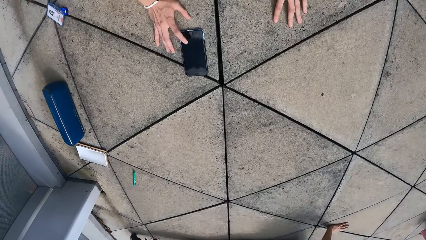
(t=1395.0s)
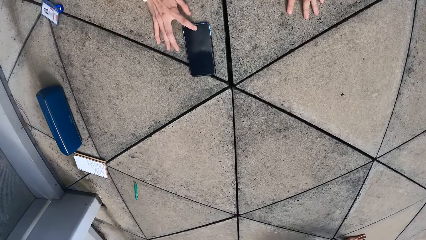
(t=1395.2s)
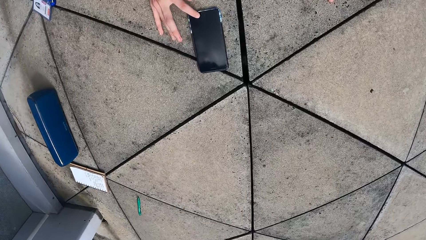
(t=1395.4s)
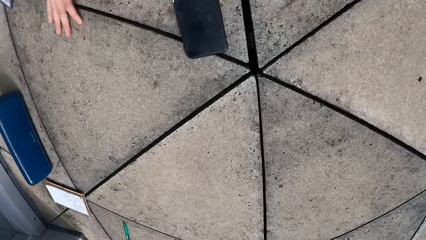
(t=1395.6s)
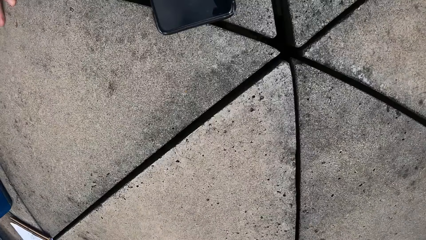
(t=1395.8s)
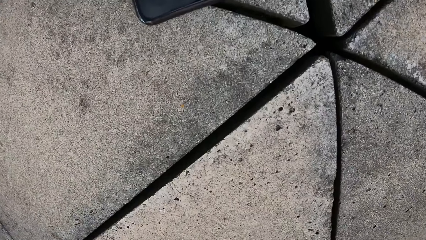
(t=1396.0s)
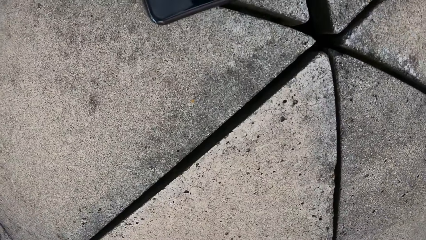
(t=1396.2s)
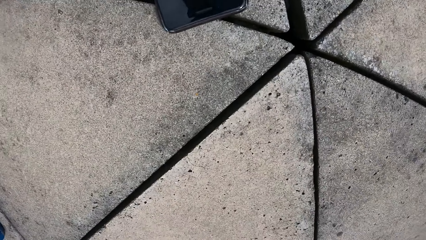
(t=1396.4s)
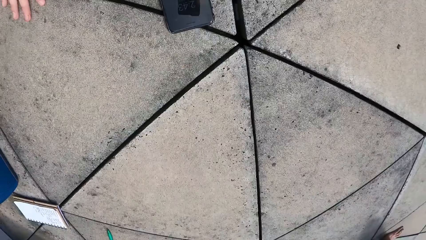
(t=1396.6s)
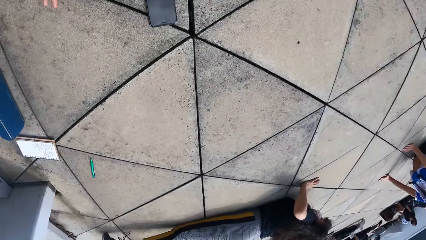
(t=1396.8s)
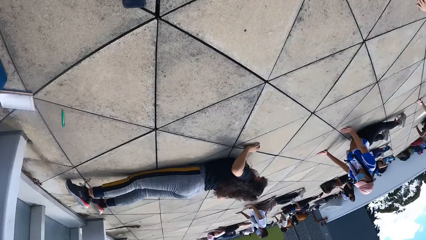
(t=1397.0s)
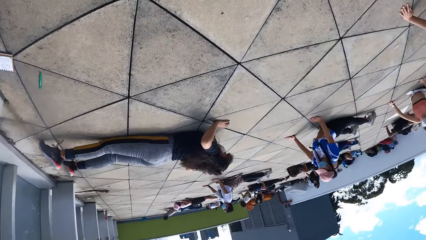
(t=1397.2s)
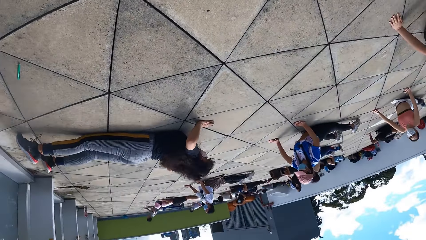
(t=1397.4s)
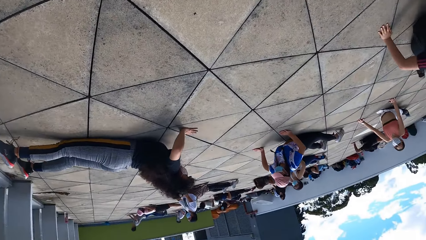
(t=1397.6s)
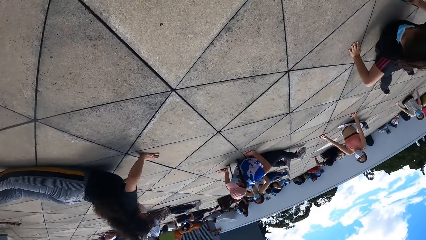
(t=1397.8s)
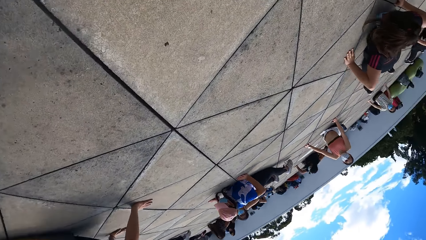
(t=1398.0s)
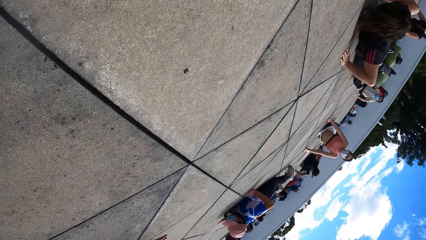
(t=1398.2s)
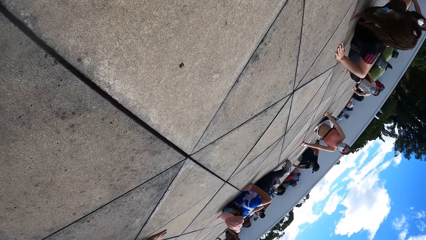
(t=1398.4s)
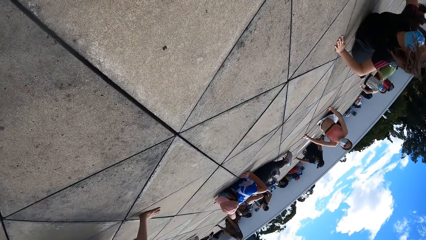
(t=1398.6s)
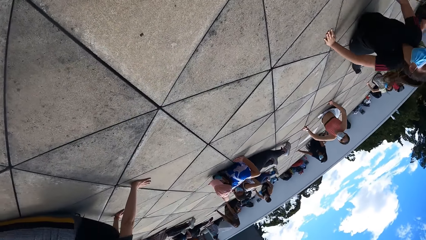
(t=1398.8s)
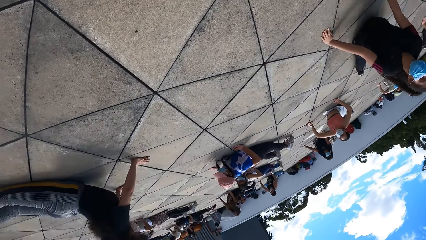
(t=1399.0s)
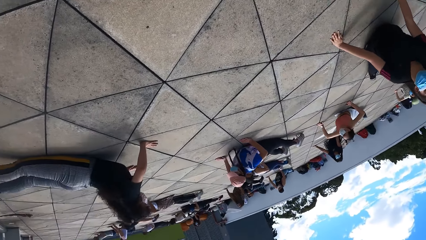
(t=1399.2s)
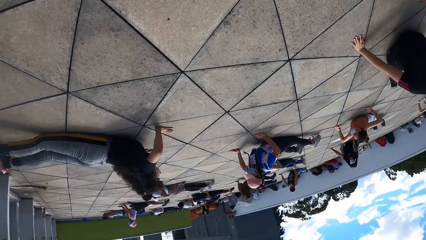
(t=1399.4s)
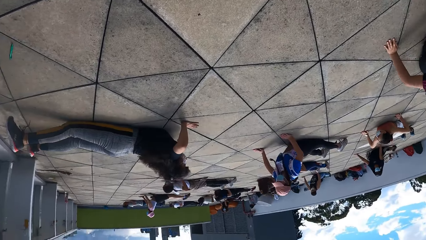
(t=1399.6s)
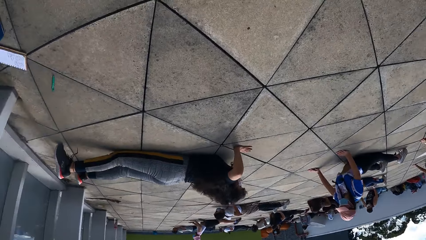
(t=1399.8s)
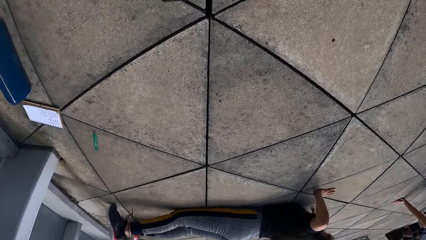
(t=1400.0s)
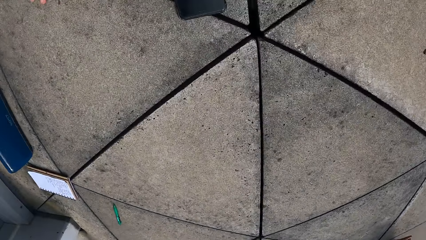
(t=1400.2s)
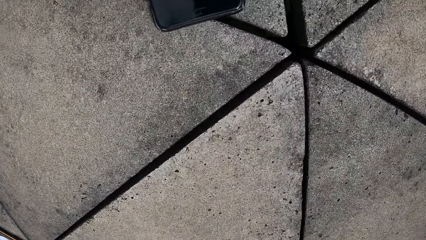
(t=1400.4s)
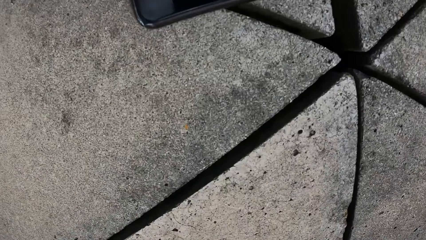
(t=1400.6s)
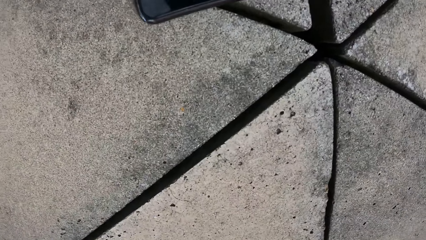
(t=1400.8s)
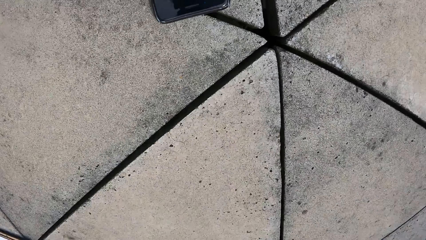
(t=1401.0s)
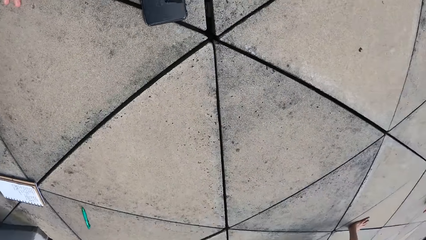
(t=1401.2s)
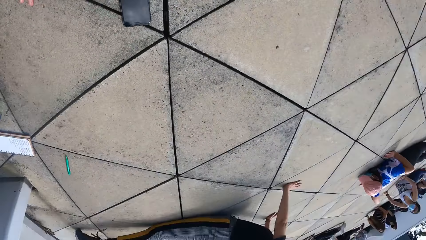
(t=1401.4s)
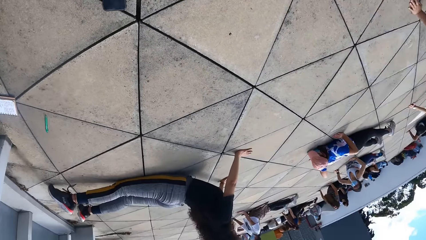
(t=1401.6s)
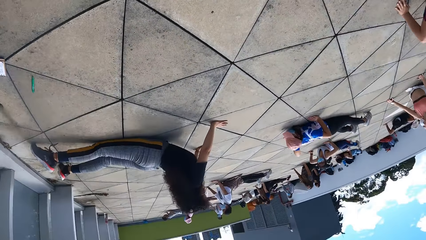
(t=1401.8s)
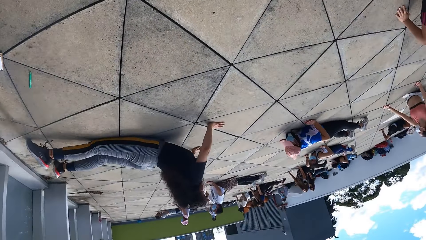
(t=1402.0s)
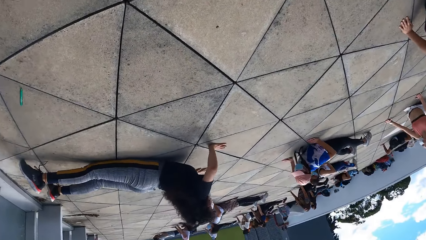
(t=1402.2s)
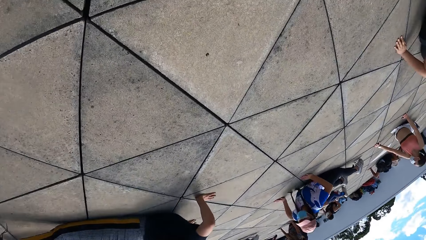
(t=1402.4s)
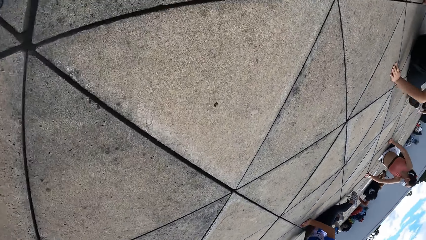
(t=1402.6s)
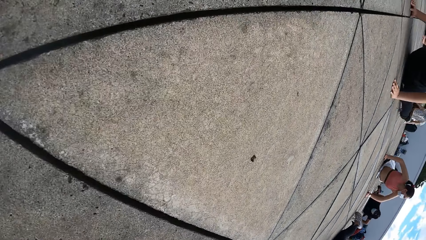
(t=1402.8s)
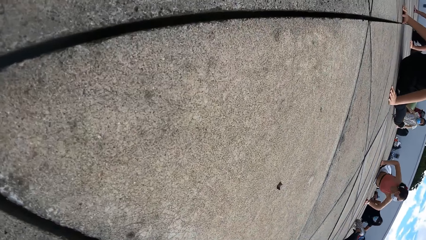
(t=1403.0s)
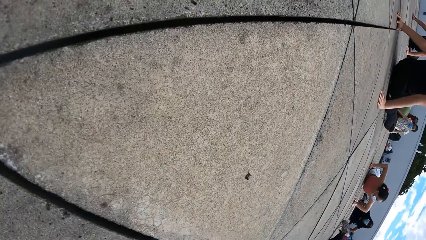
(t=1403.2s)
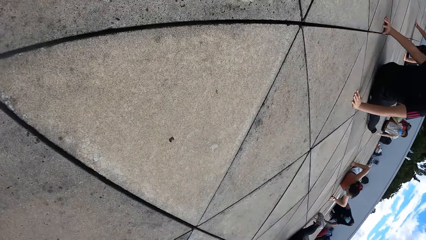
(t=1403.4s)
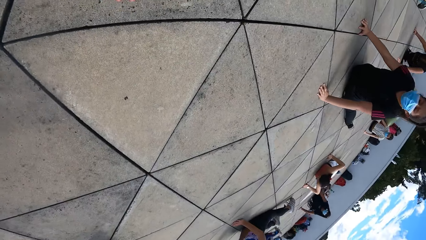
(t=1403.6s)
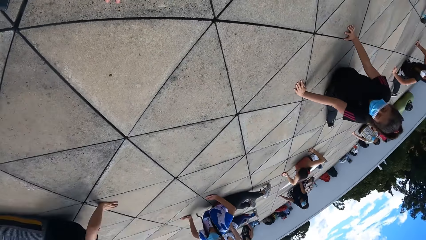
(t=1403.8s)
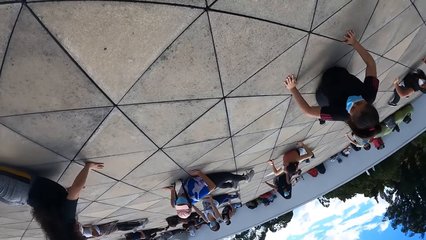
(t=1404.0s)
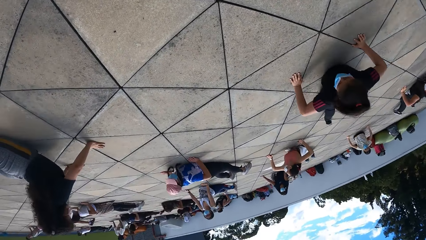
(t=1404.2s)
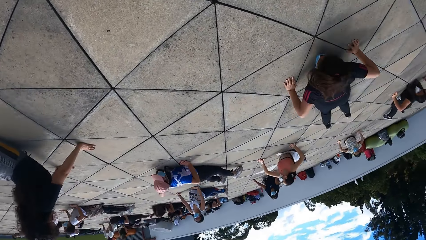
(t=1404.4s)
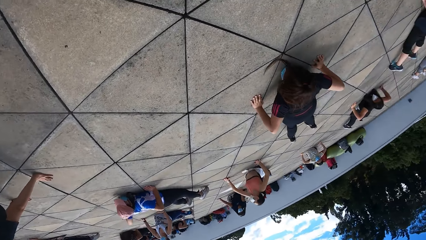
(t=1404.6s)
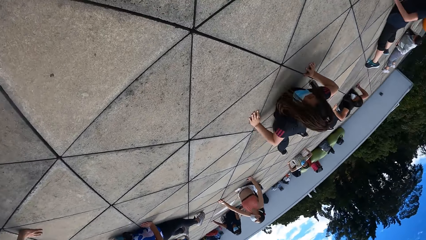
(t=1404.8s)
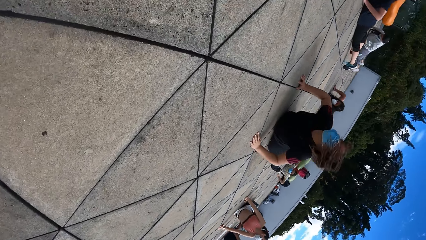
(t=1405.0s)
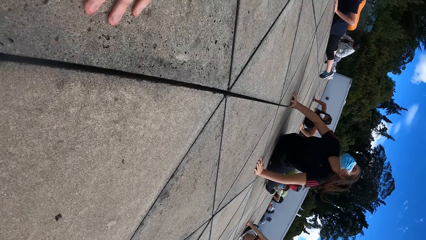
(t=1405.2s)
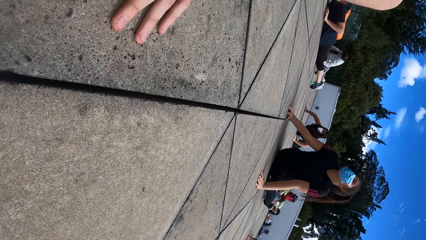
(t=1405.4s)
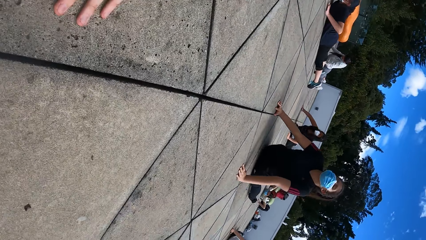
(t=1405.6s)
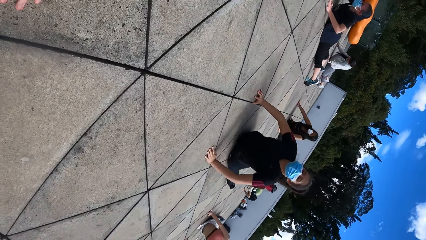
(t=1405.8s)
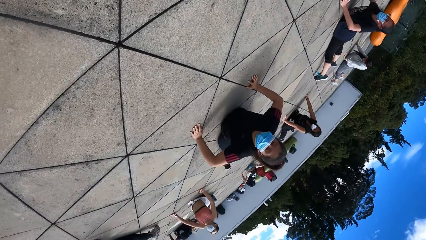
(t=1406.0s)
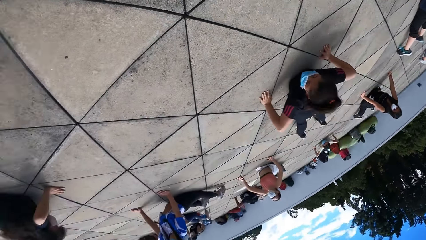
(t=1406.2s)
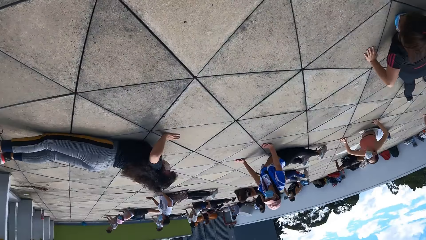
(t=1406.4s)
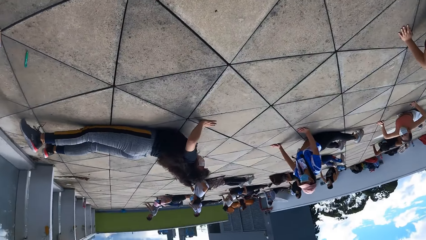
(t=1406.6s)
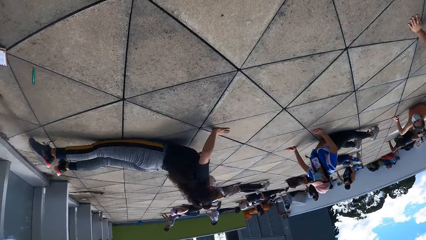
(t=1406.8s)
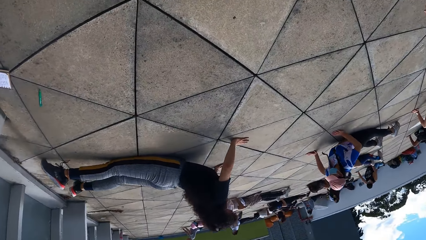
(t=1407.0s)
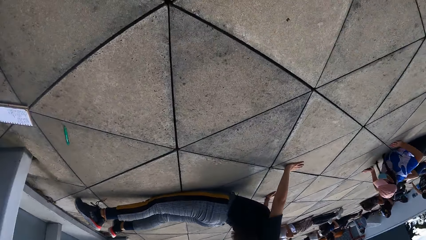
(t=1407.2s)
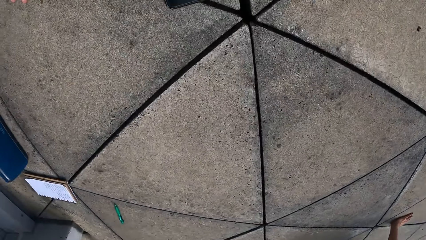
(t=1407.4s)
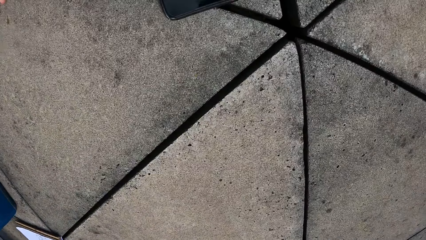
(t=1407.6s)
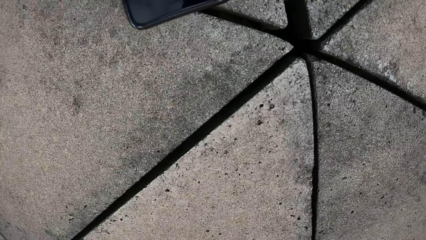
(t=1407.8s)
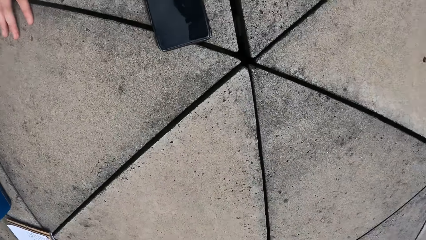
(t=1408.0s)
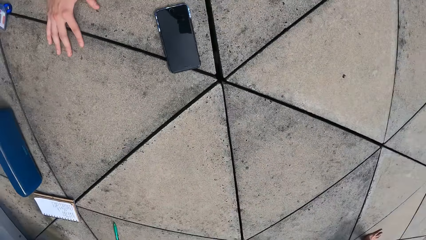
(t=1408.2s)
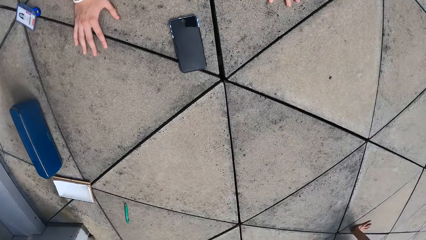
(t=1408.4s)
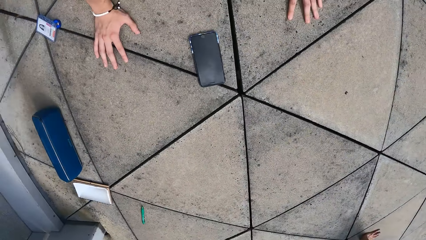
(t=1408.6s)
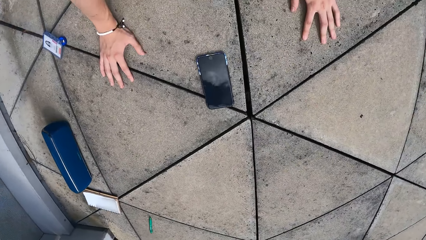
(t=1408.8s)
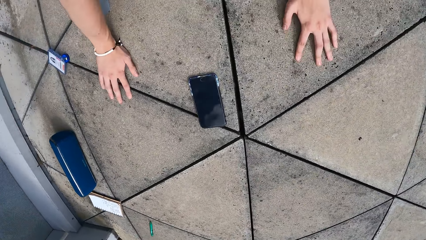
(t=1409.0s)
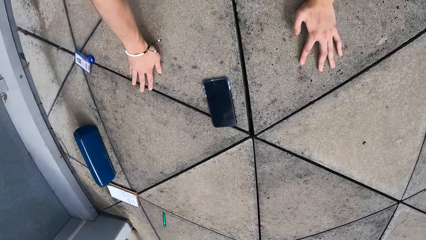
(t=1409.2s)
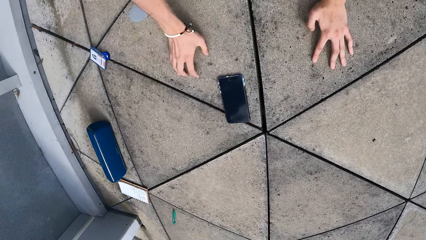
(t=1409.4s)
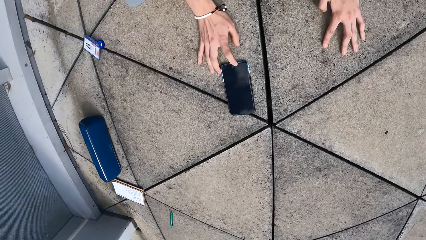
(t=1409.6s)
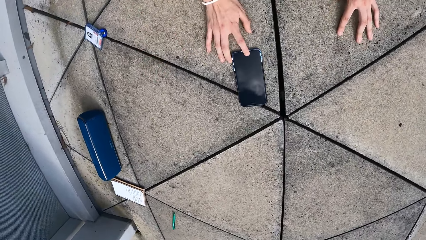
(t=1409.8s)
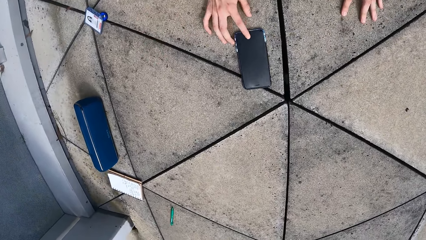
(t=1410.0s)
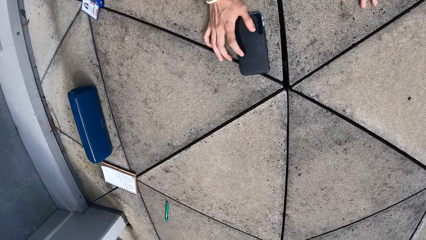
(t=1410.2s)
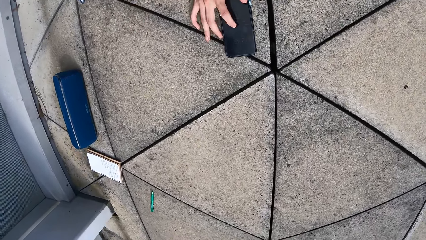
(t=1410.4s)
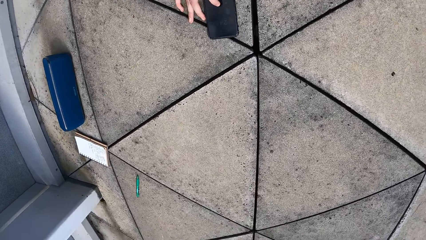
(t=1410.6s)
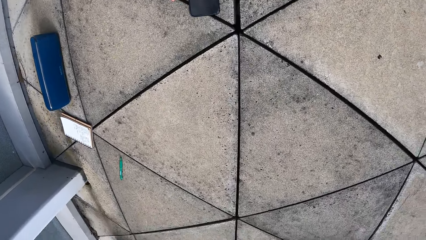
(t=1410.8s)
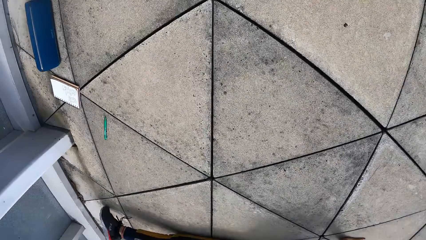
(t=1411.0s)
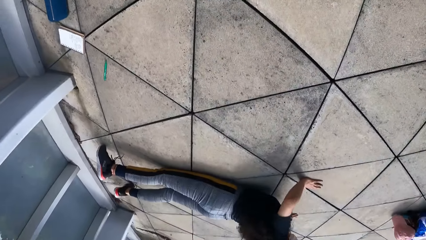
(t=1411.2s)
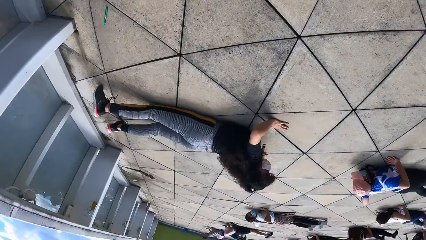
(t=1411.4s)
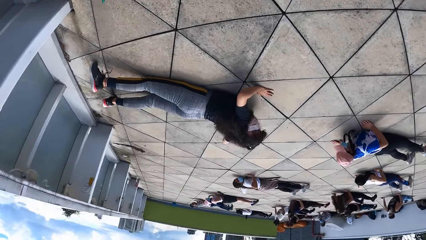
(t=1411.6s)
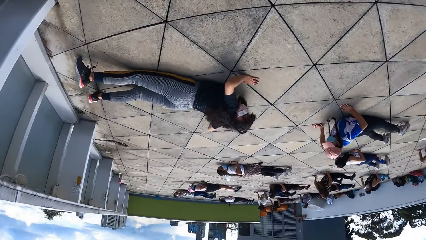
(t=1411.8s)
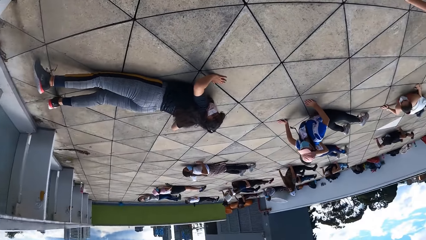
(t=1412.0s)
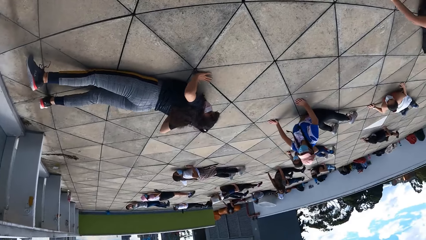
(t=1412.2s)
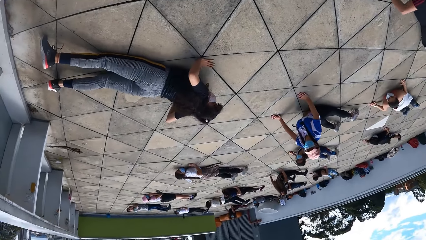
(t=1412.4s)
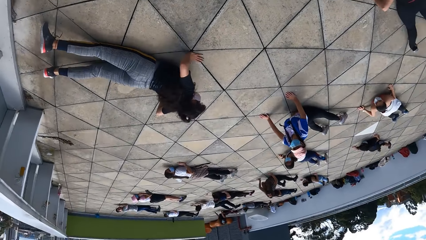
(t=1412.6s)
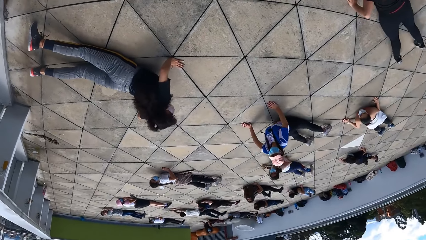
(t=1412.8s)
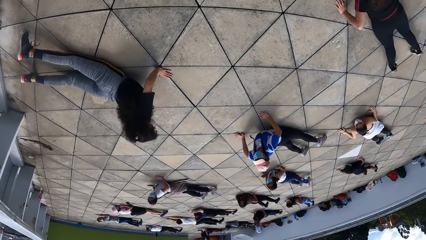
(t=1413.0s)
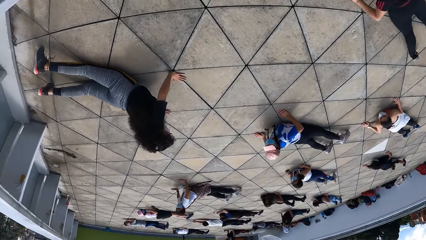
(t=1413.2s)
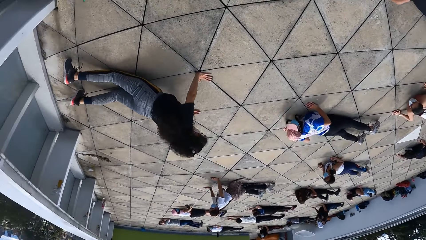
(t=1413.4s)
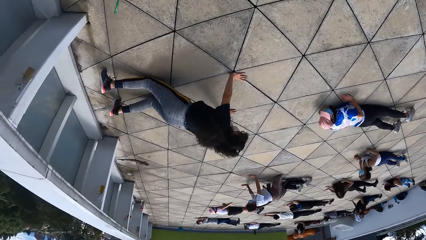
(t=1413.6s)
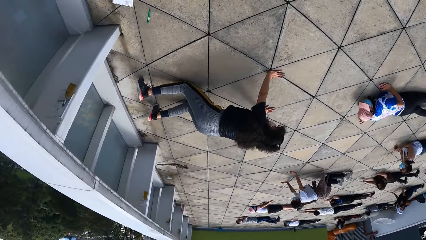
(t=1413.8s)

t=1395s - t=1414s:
The camera wearer presses the phone. They hold on the floor. They exercise. A person does exercise. Another person does exercise. Another person does exercise. Another person does exercise. The camera wearer exercises. They exercise again. They press the phone.
